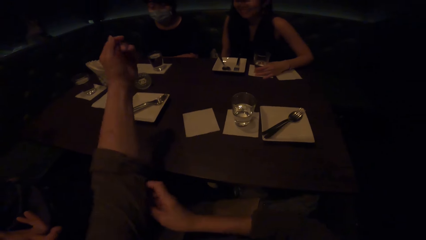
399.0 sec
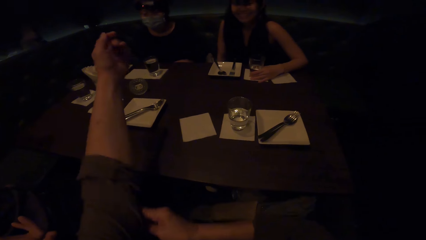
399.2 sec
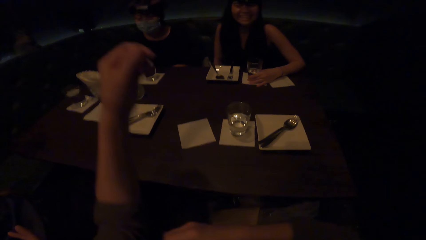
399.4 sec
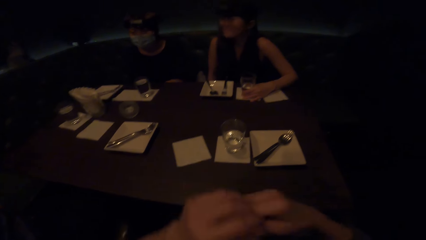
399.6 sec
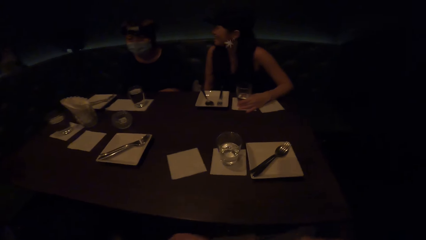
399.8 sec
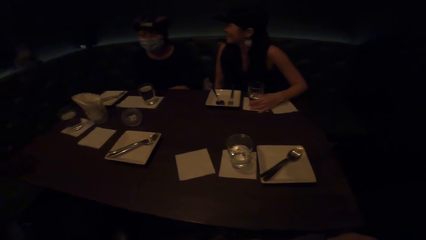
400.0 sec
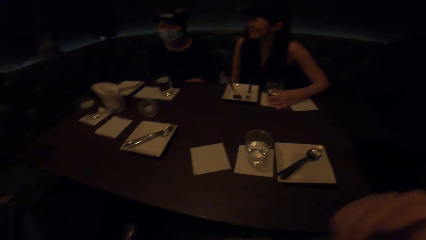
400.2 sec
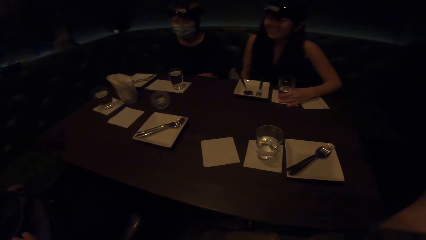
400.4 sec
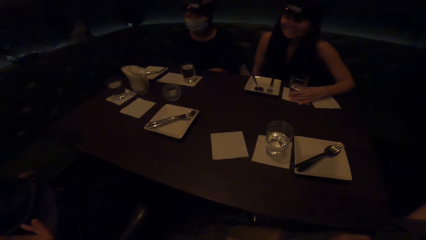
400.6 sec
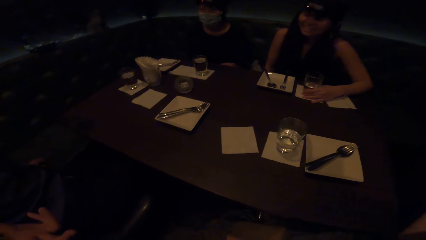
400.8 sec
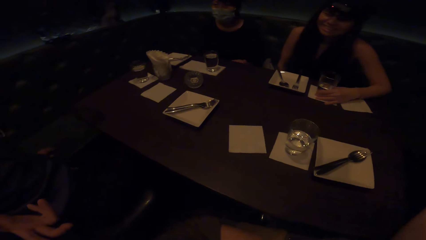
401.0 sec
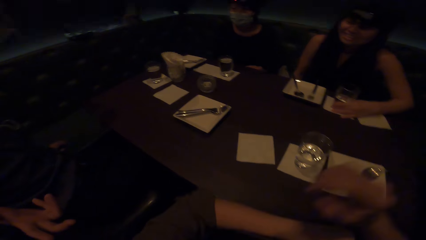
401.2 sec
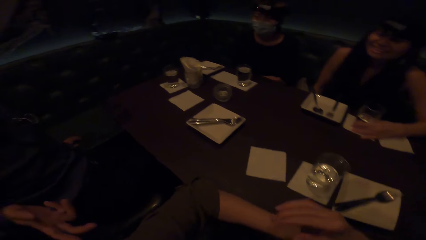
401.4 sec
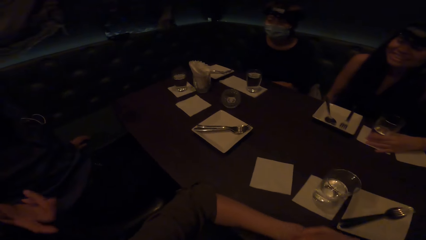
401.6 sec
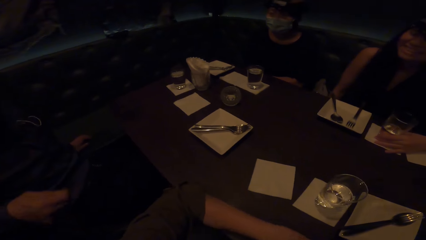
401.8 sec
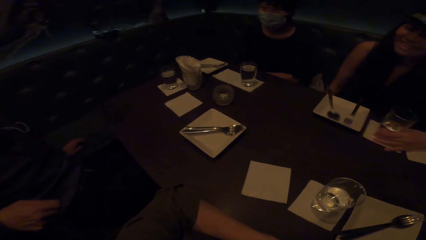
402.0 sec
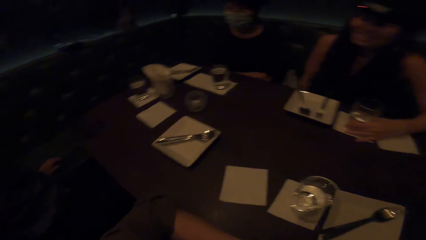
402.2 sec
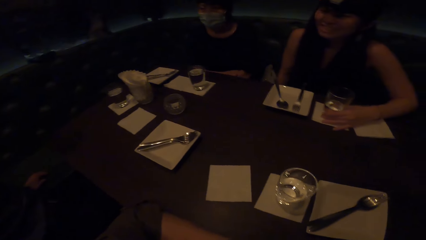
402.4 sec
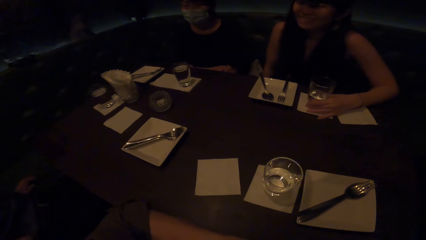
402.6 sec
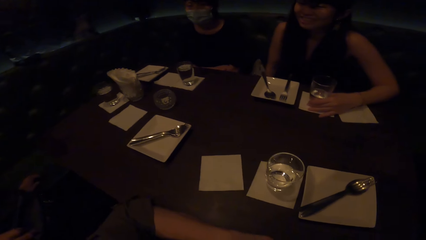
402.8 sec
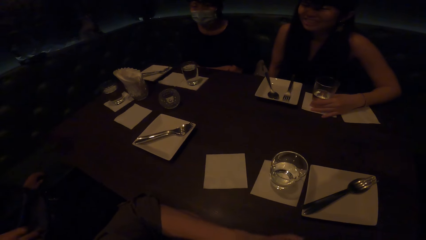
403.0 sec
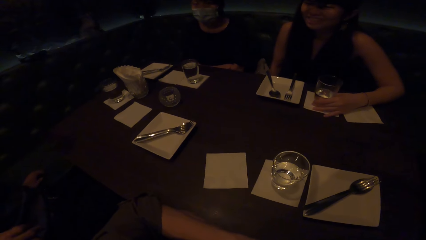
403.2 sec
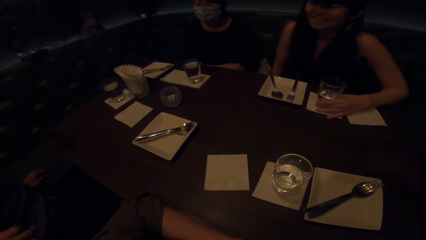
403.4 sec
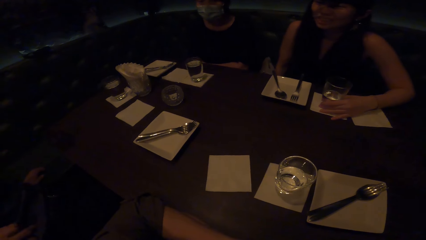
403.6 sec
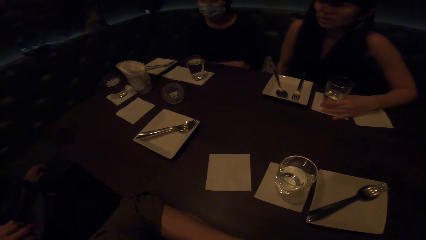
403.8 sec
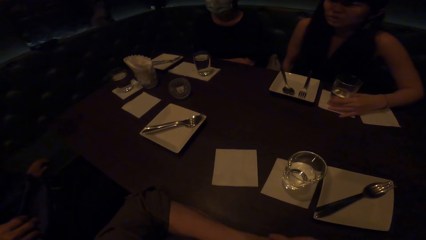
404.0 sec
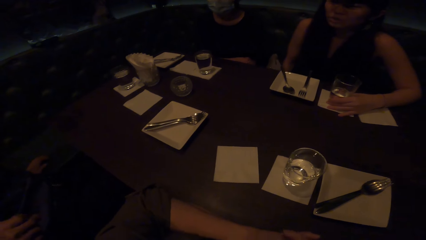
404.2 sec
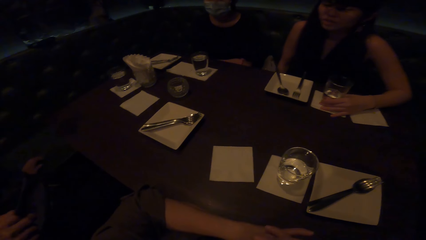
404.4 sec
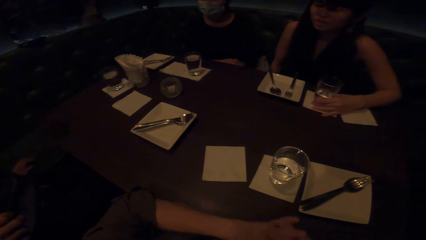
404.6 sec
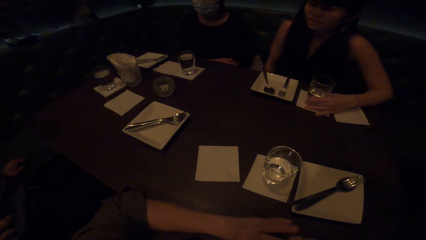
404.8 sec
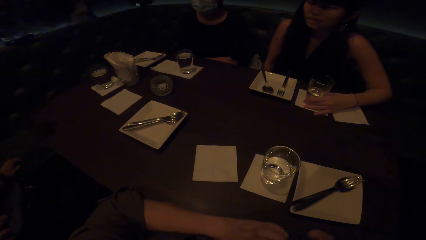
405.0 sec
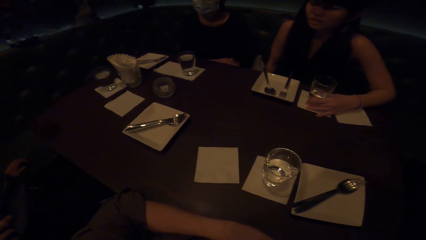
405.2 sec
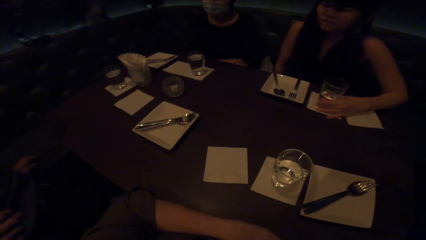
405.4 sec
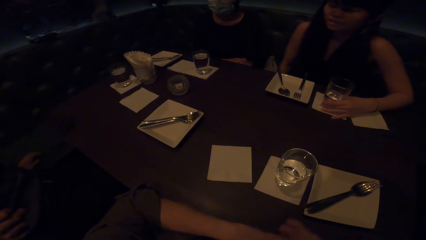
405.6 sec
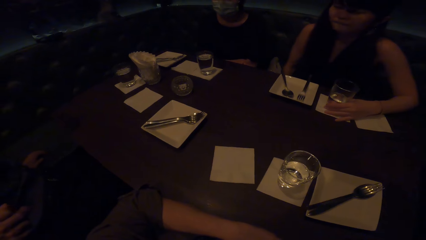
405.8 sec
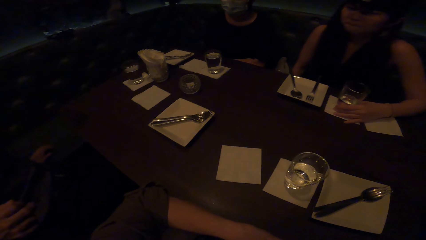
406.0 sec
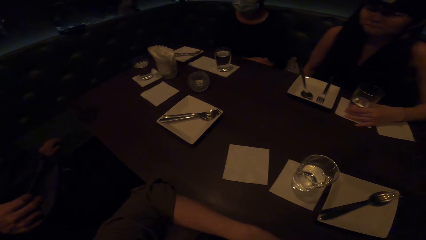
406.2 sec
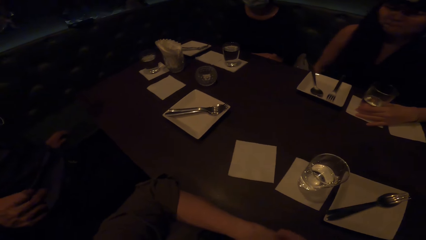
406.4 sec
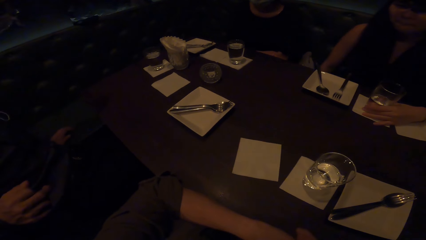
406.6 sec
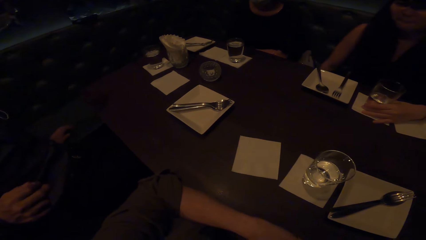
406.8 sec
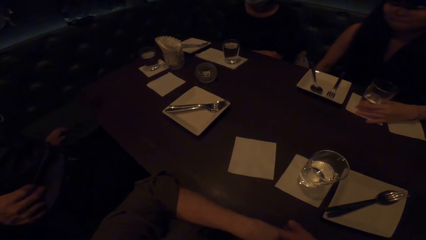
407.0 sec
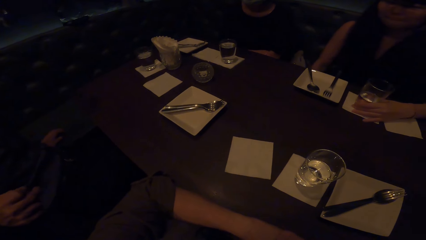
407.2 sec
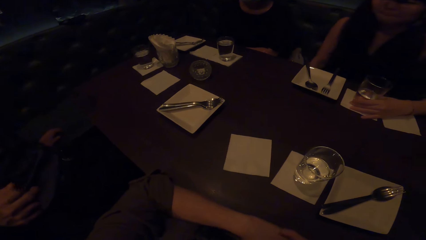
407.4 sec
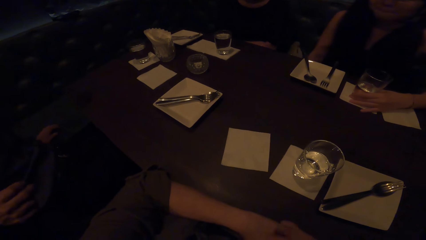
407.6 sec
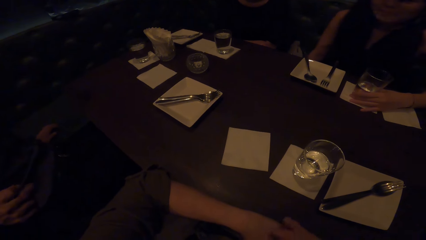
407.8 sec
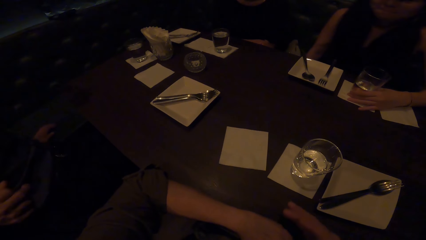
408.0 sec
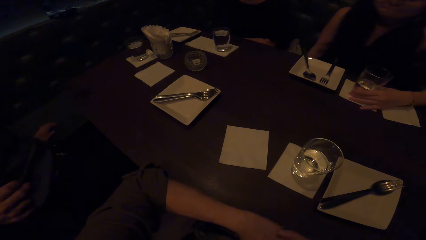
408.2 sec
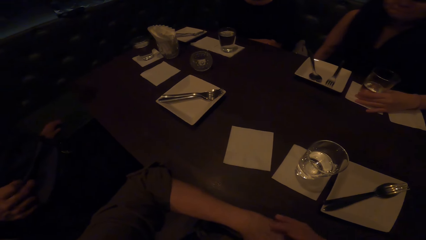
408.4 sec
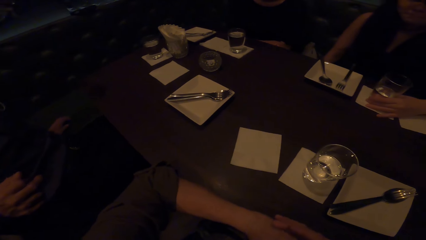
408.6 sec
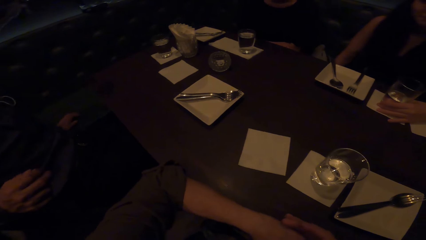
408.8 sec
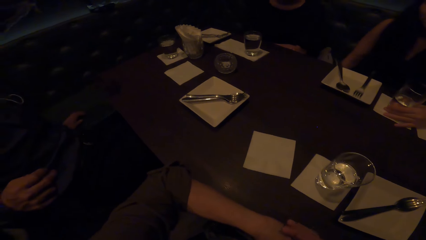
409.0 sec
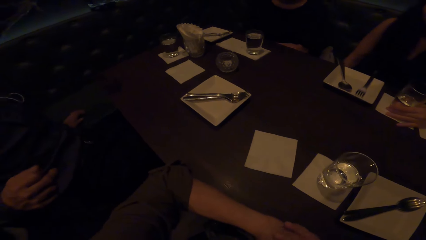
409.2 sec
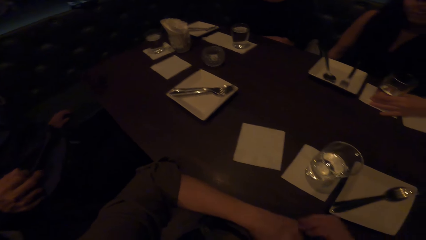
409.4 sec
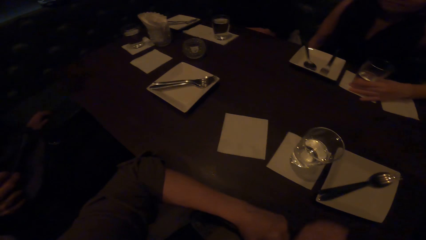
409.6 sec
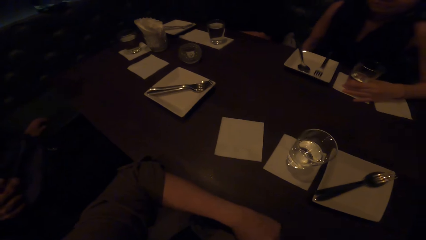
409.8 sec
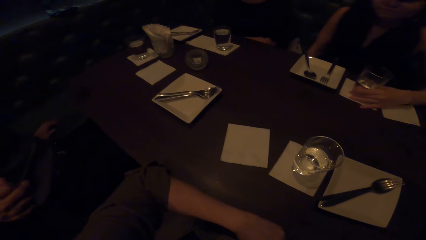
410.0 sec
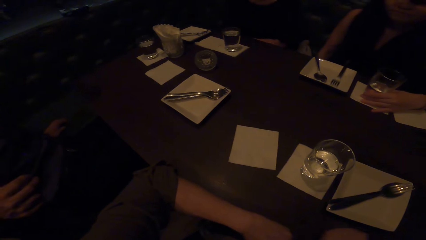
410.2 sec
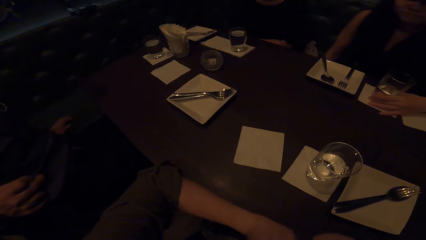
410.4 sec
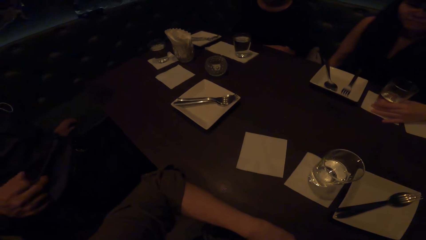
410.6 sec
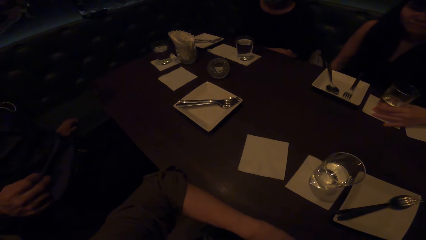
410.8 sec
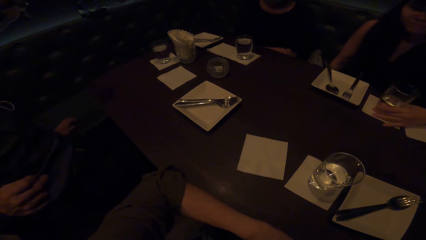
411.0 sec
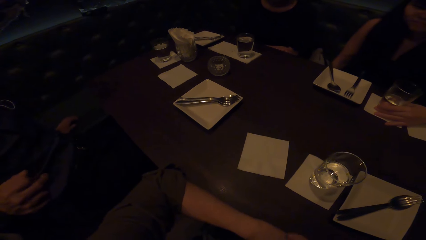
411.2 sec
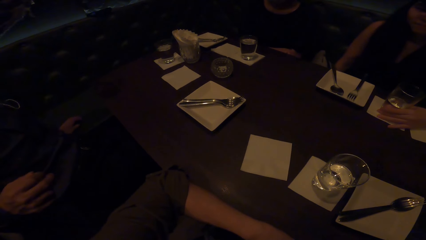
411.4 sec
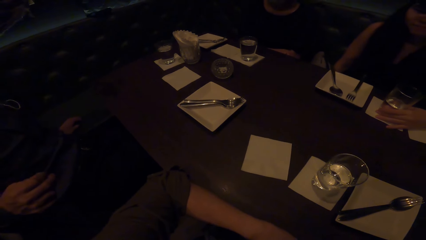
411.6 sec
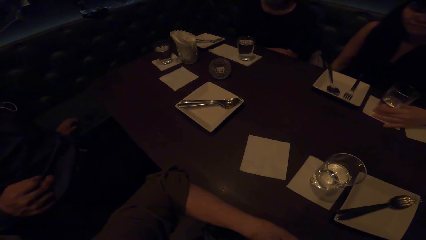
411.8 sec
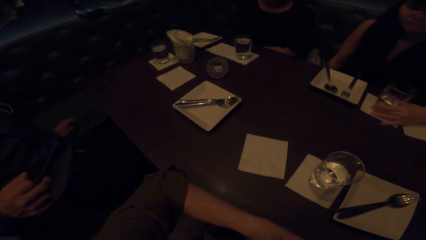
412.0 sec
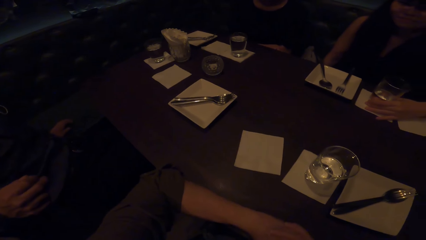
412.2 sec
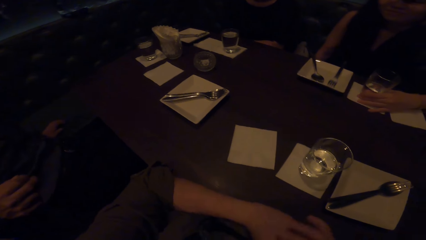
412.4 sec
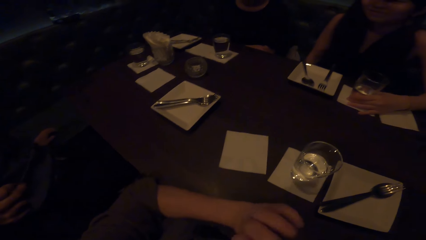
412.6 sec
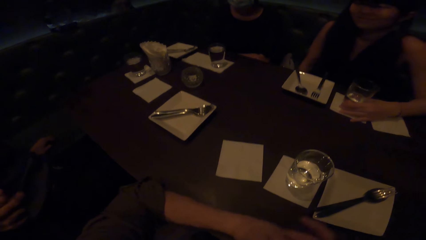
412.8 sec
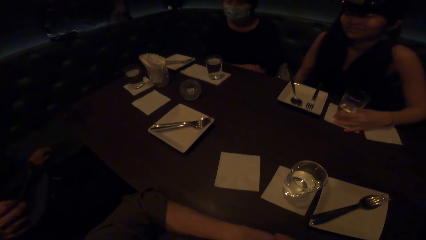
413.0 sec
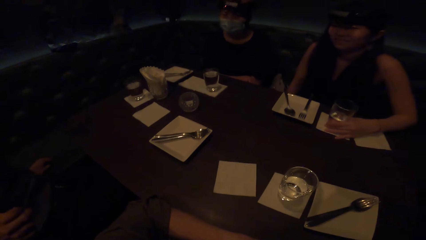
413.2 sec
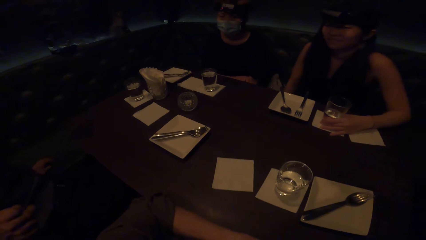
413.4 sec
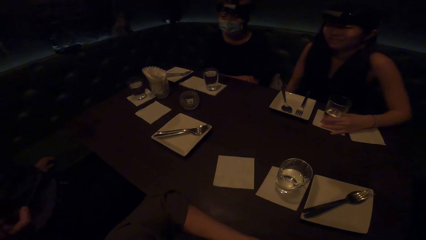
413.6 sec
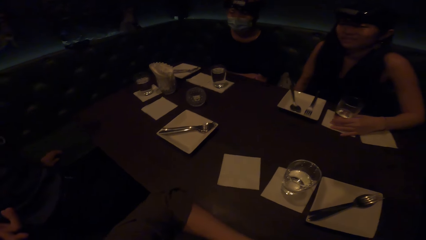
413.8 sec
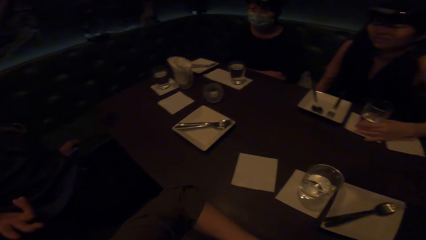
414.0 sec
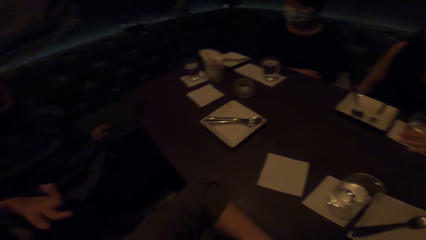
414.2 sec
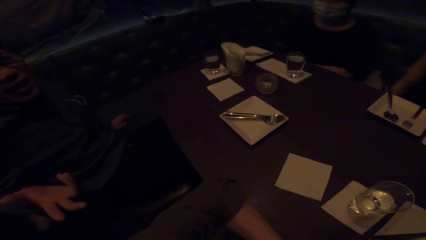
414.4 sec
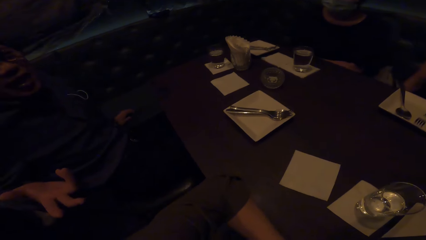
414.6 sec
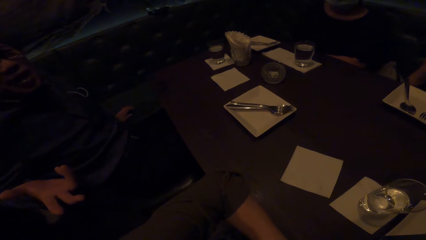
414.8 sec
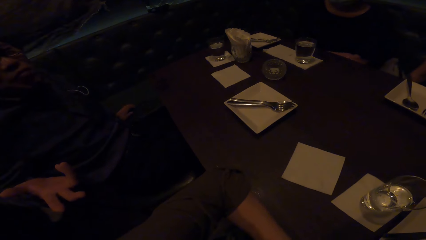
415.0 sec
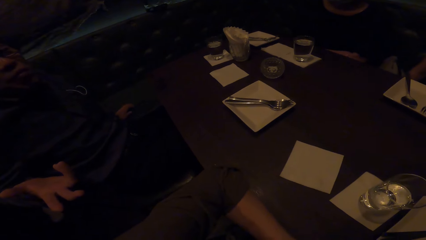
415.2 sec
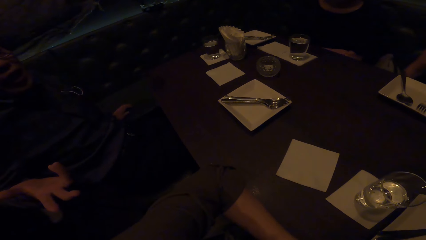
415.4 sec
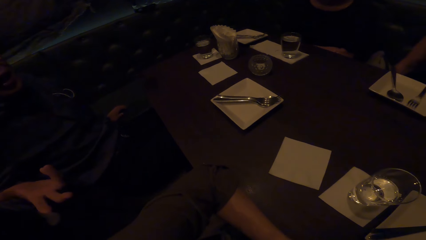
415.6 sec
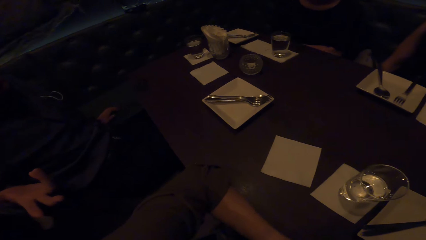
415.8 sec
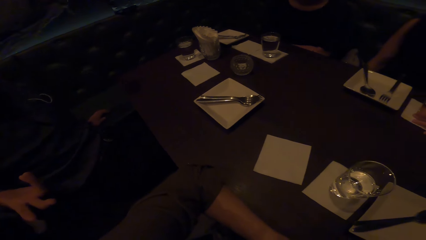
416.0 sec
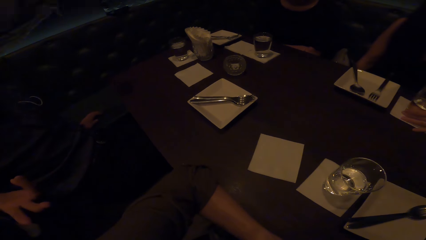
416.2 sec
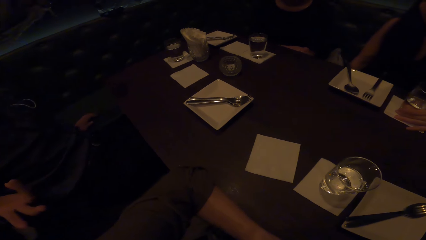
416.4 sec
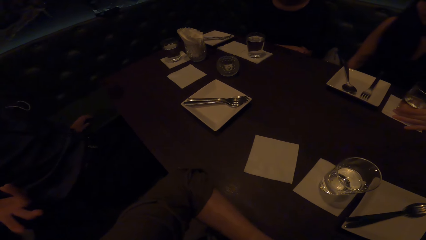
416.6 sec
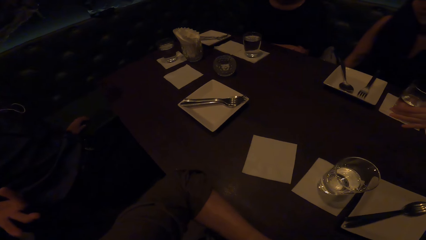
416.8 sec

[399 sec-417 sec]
The camera wearer folds the sleeves. She pulls her sweater up with her right hand. A man interacts with the camera wearer. The camera wearer rests her elbow on the table. She interacts with the man. She touches the hands.
